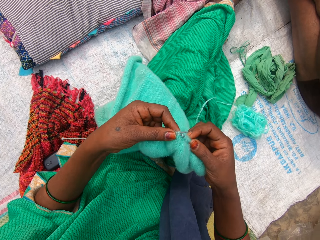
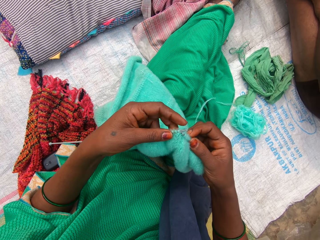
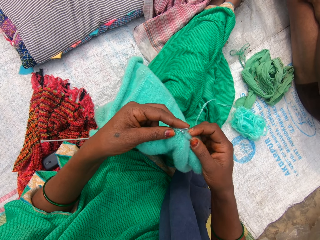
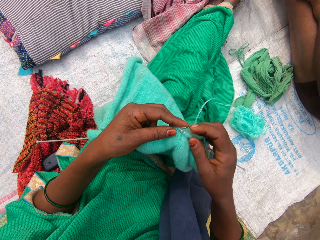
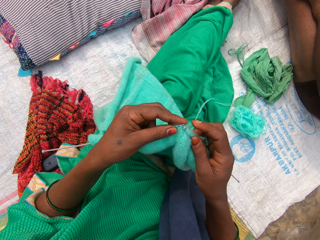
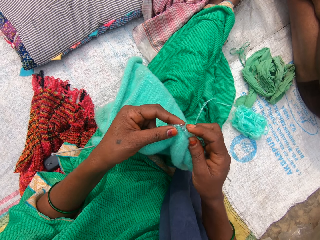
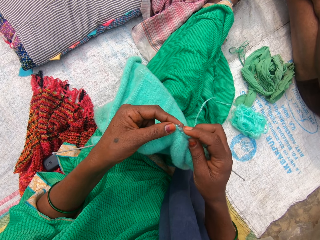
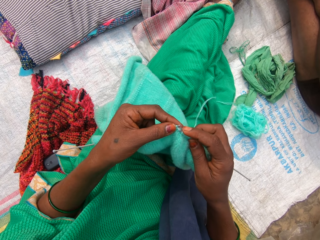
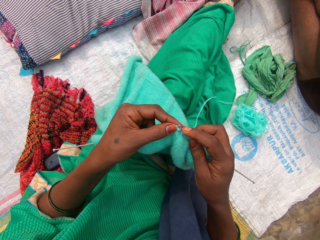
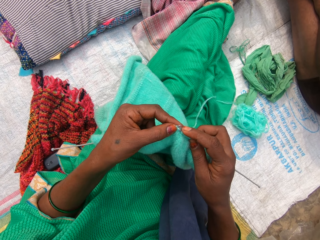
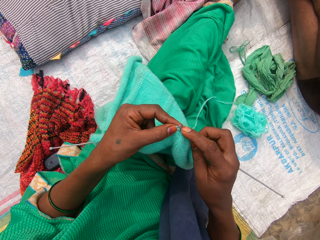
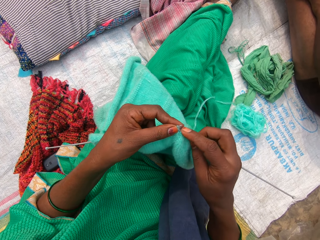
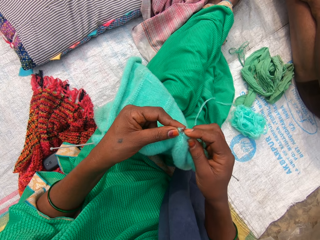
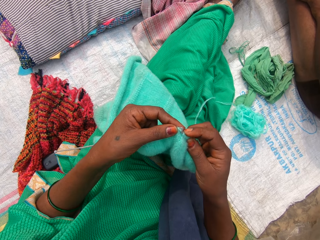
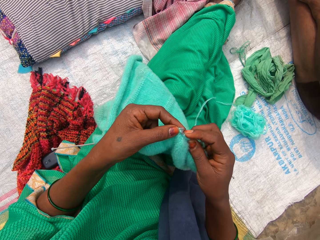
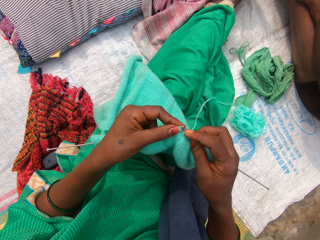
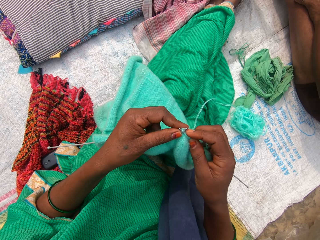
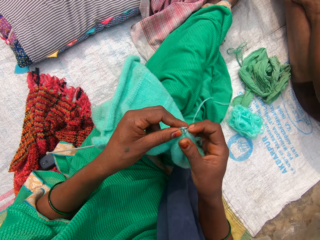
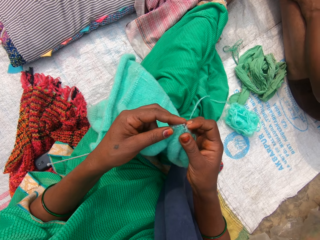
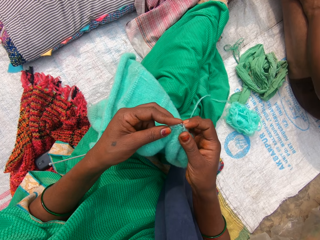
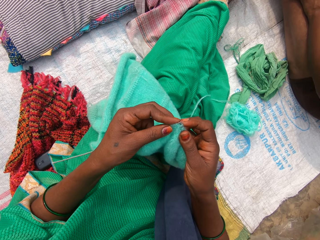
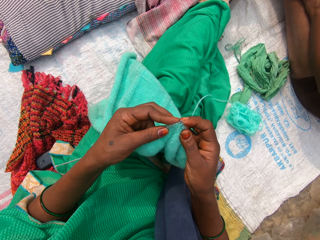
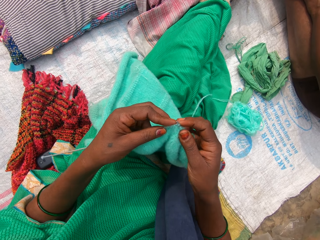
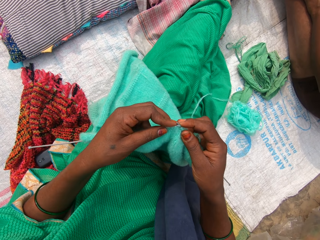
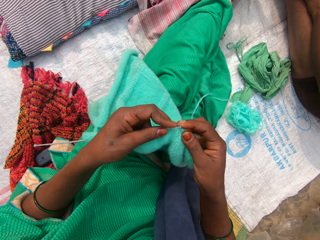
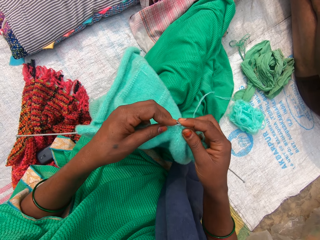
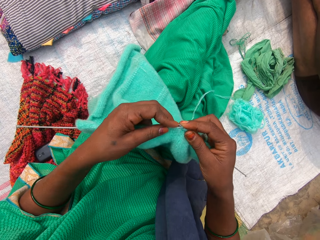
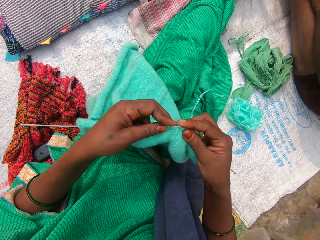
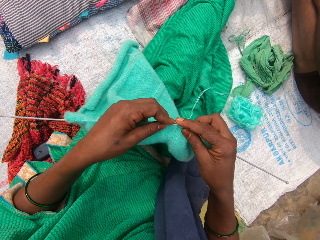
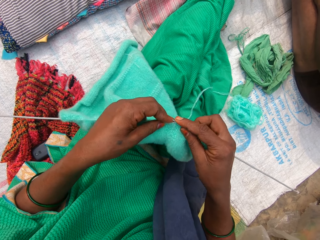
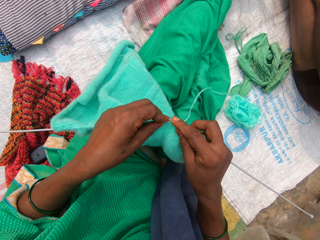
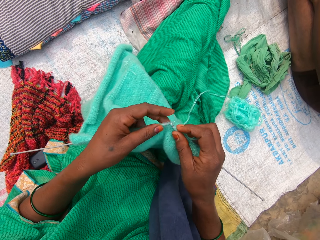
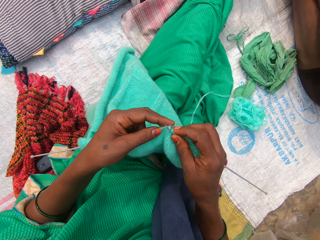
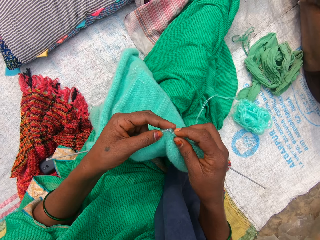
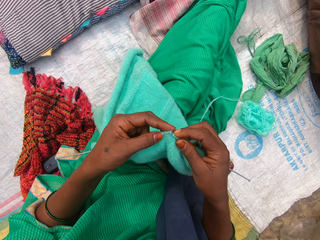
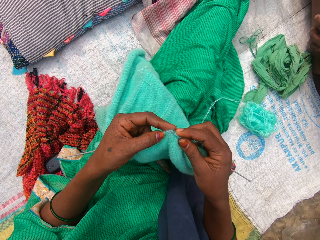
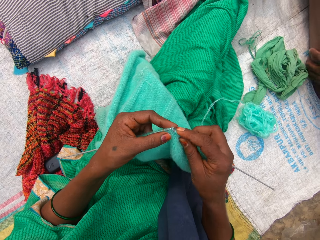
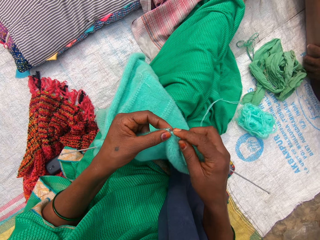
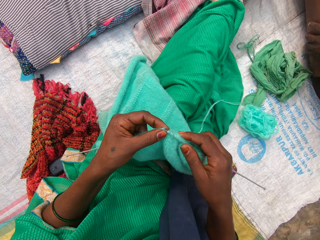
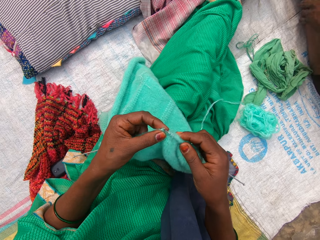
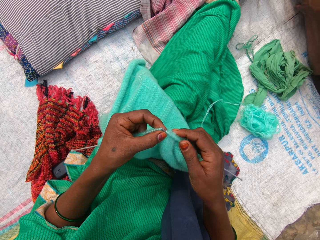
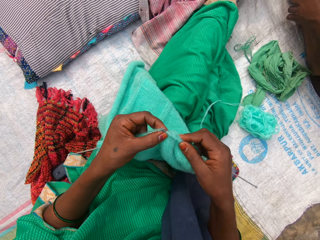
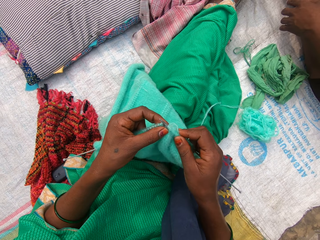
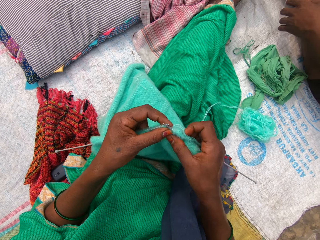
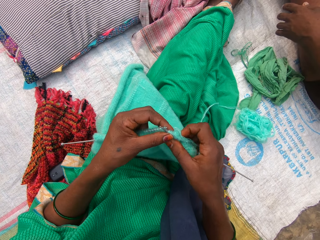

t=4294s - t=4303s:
The camera wearer hooks a thread with an Addi double-ended crochet hook. They knit the fabric.

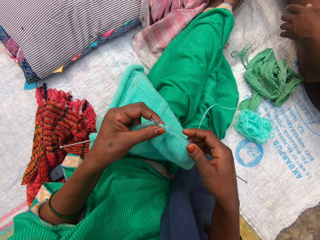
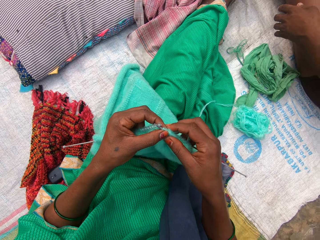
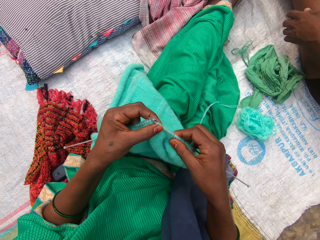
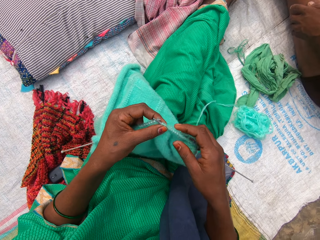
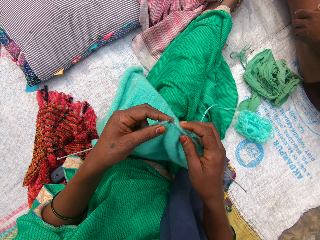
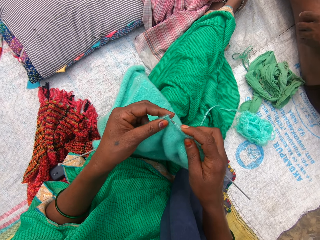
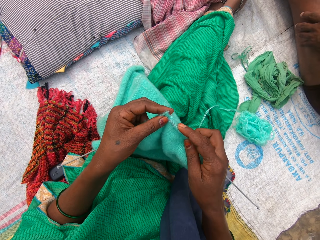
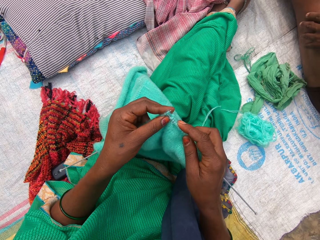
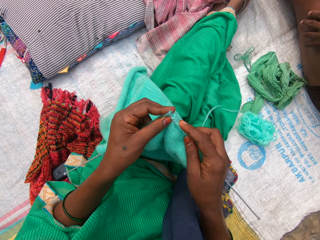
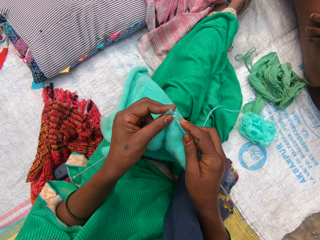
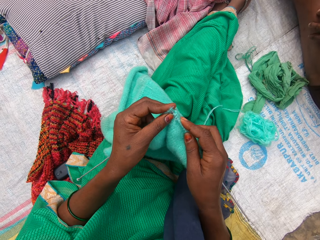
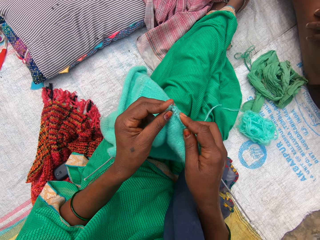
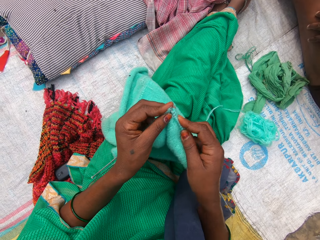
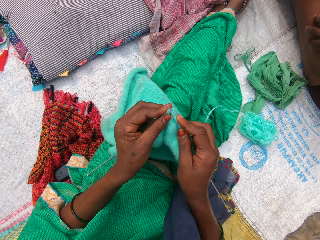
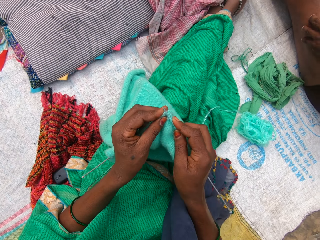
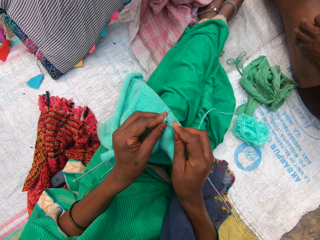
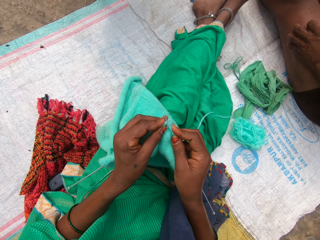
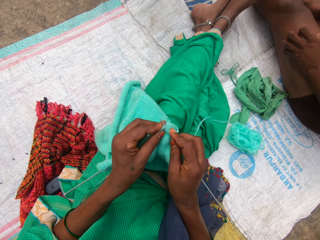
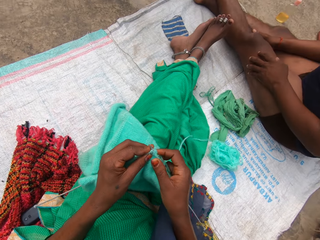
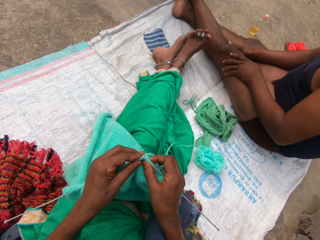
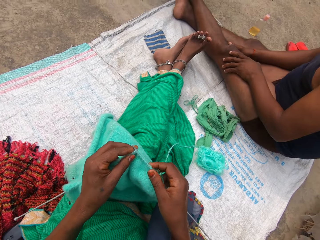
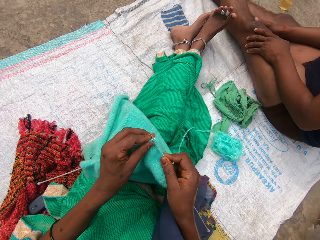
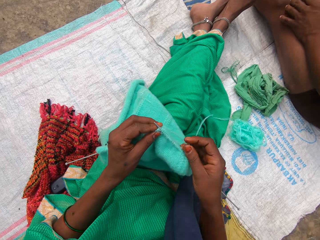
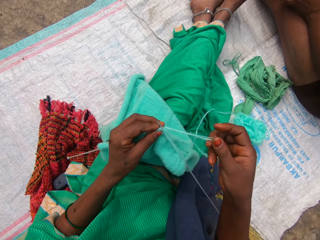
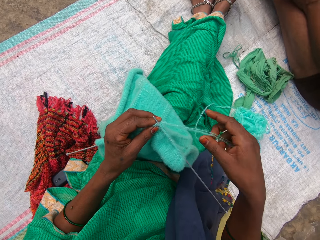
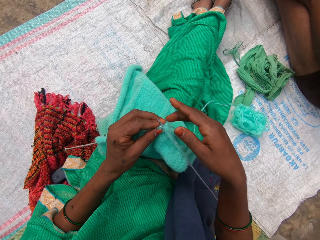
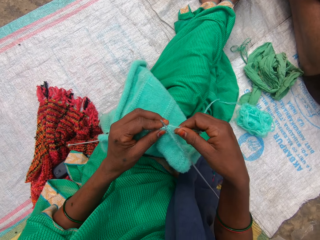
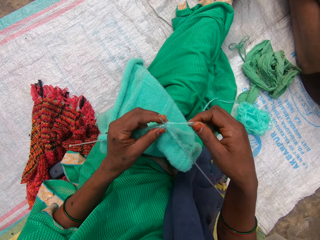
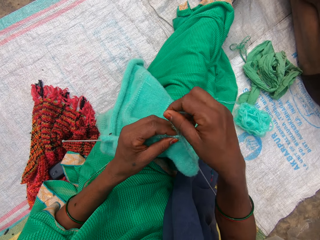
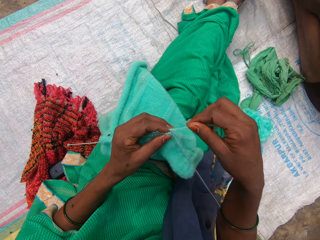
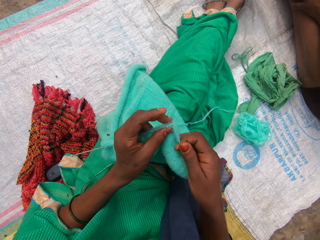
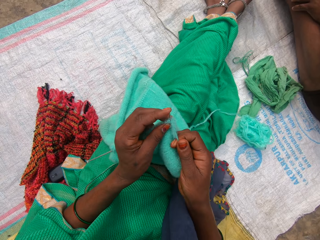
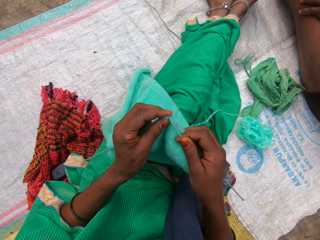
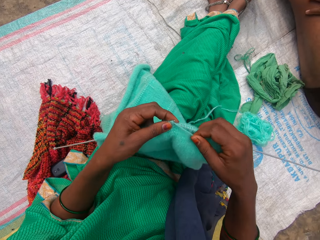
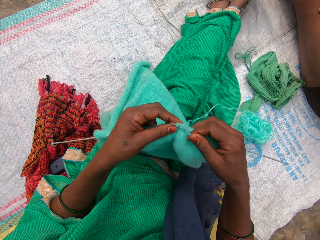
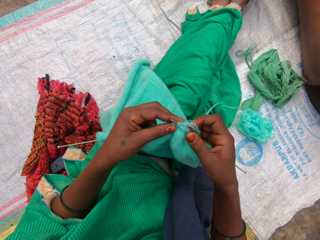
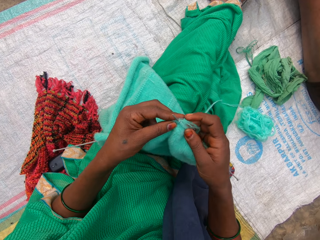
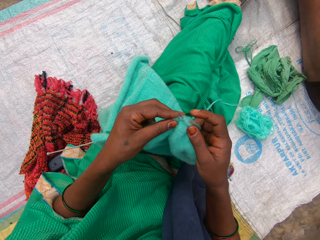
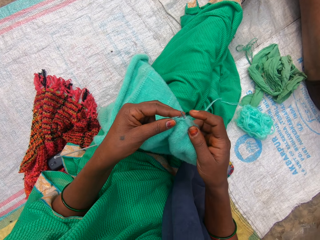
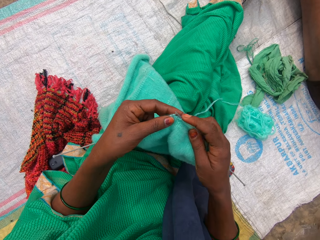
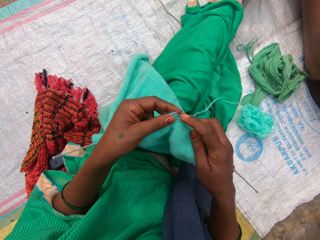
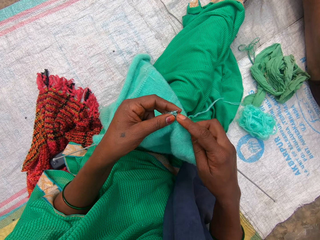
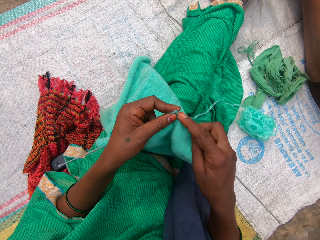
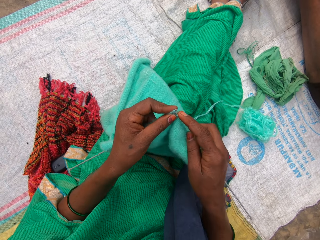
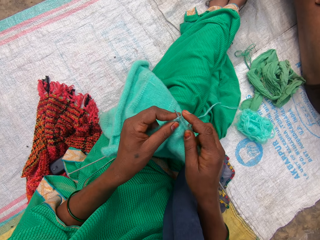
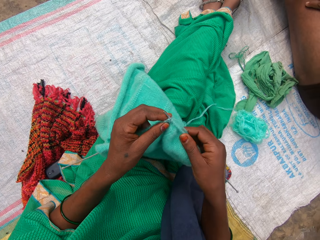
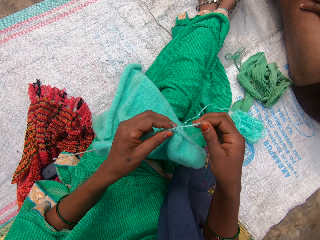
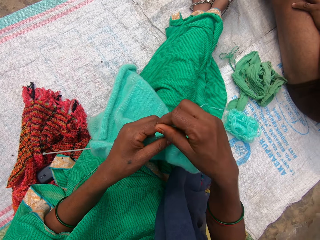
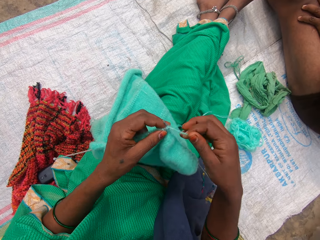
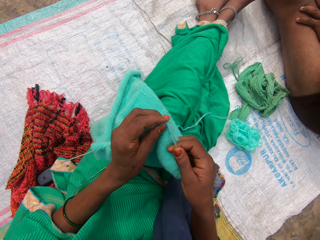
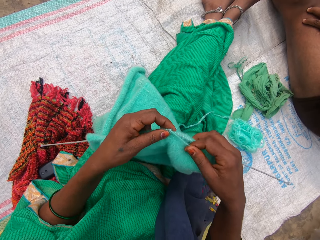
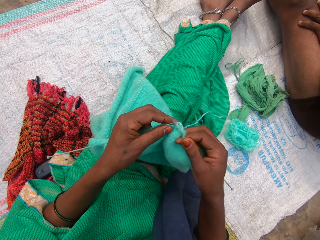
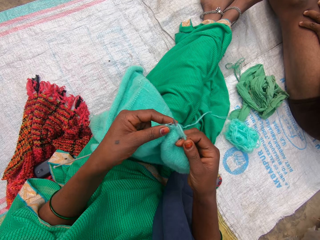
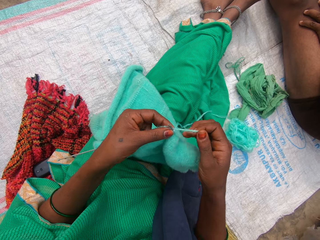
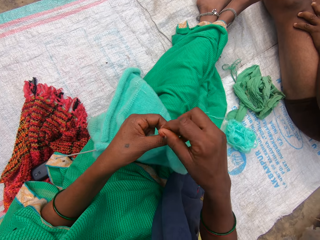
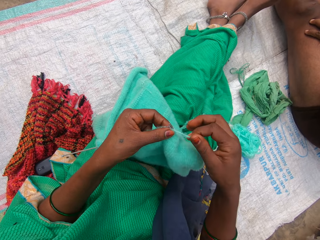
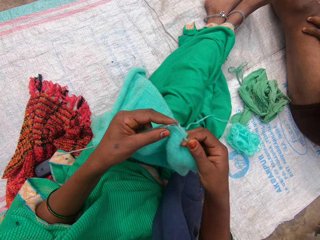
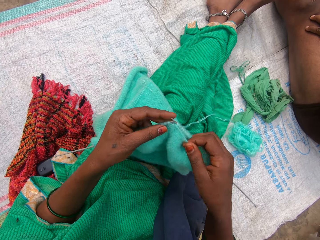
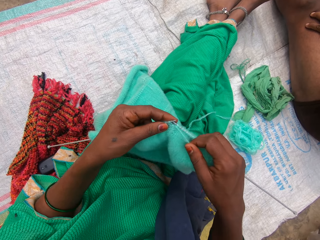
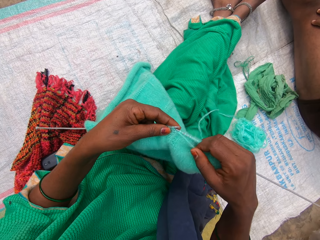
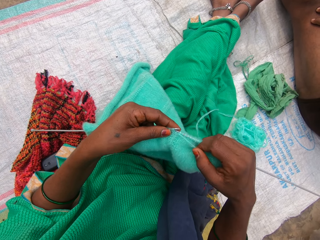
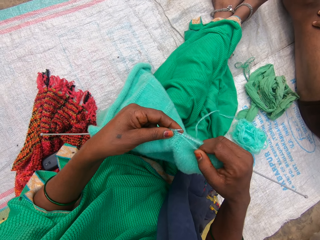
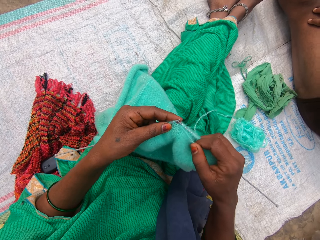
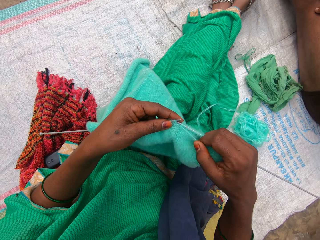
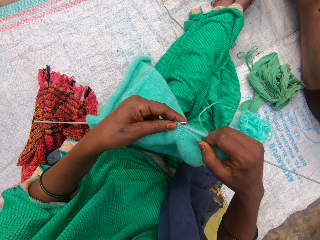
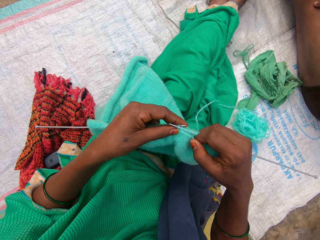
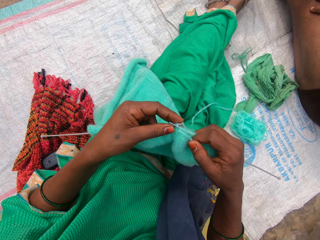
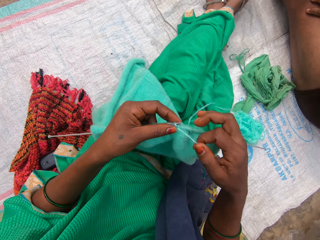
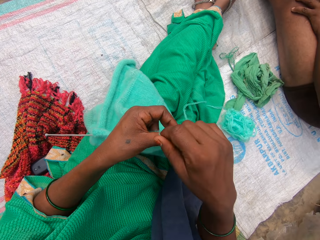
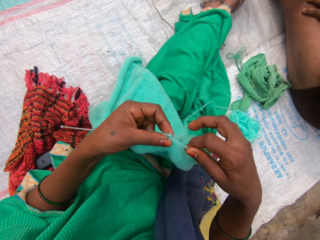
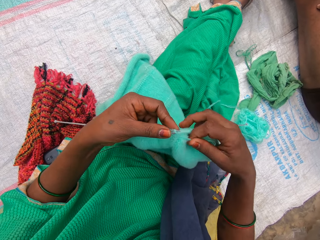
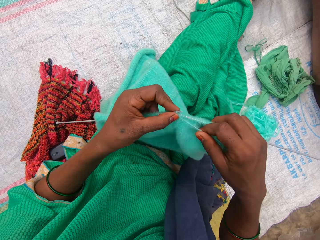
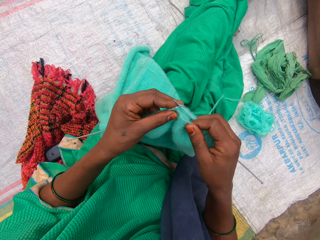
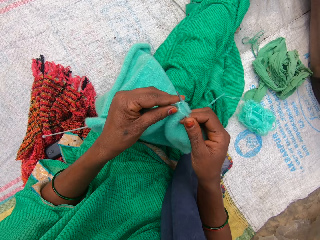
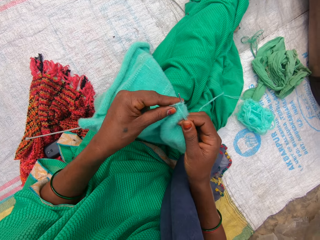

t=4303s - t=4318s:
The camera wearer adjusts the fabric through the Addi double-ended crochet hook. They hook a thread with the Addi double-ended crochet hook. A lady picks the pillow from the sack. A man sits beside the camera wearer. The camera wearer rolls a knitting thread on the Addi double-ended crochet hooks. They knit the fabric. They roll the knitting thread on the Addi double-ended crochet hooks. They hold the knitting thread. They roll the knitting thread on the Addi double-ended crochet hooks. They knit the fabric. They hold the knitting thread. They roll the knitting thread on the Addi double-ended crochet hooks.
